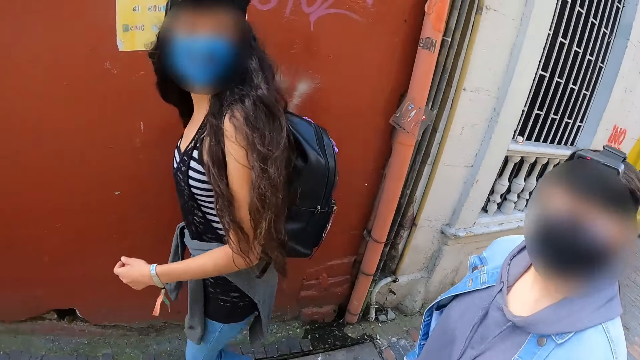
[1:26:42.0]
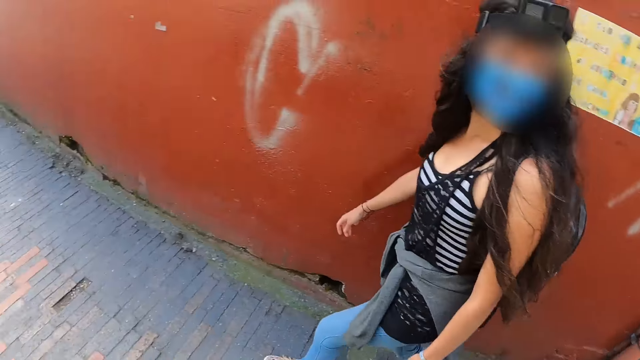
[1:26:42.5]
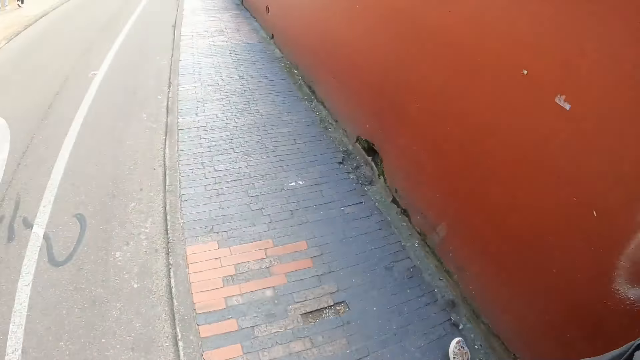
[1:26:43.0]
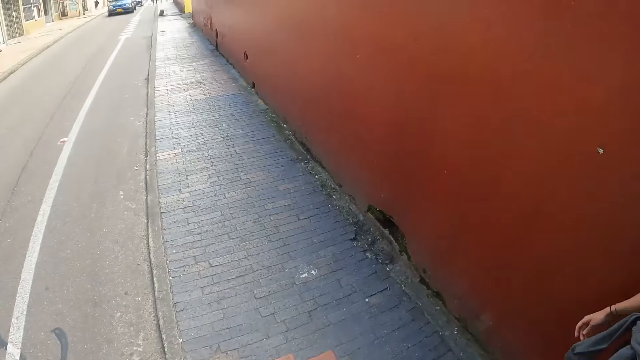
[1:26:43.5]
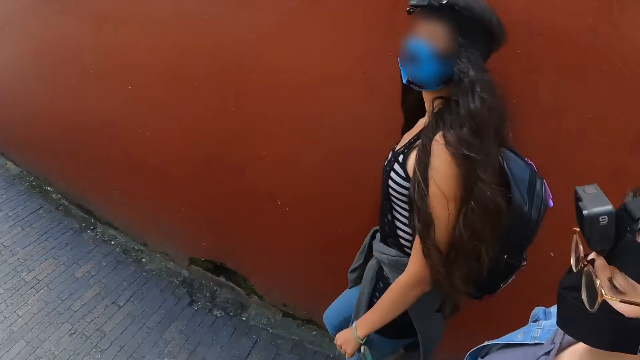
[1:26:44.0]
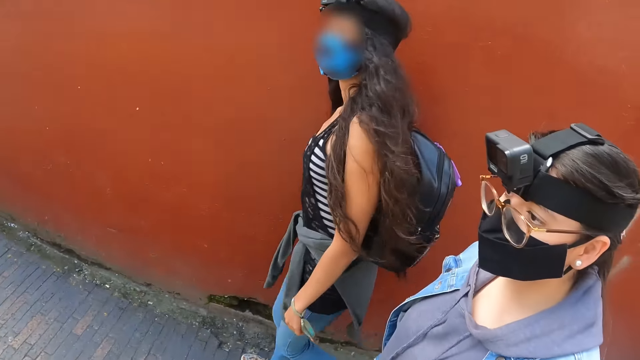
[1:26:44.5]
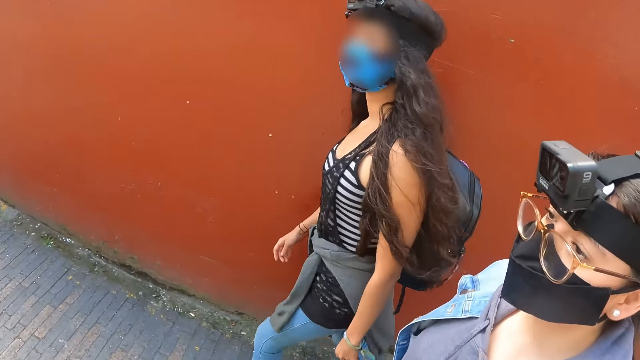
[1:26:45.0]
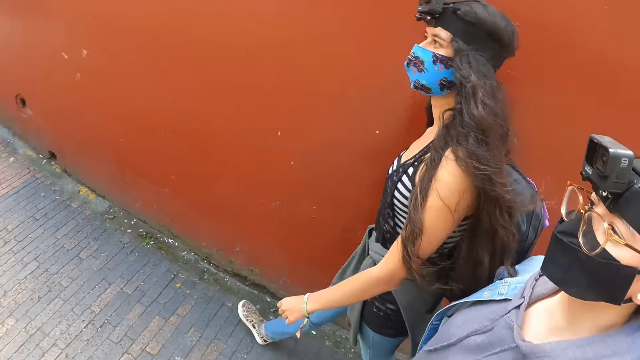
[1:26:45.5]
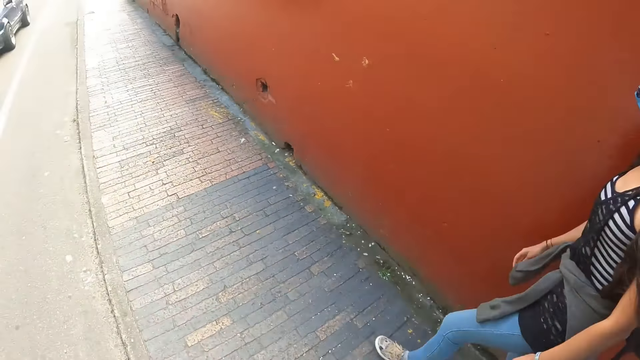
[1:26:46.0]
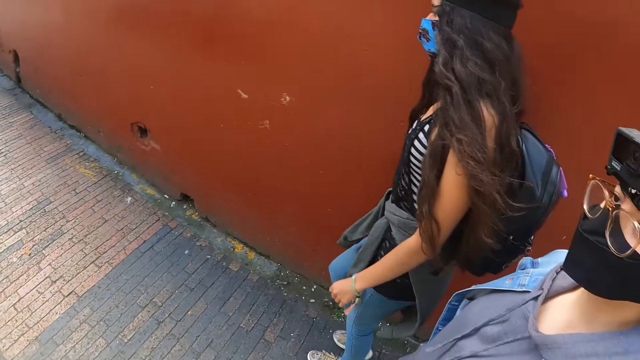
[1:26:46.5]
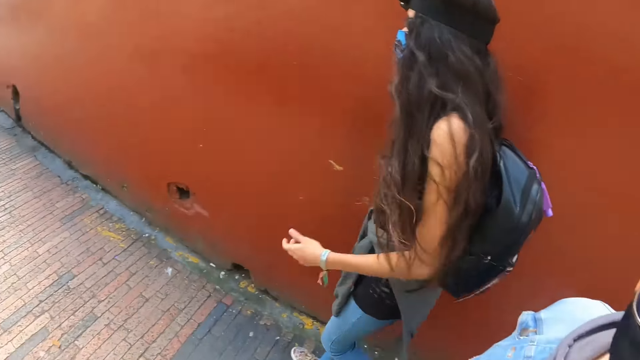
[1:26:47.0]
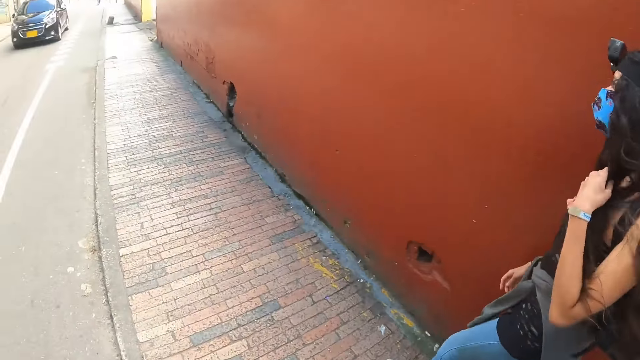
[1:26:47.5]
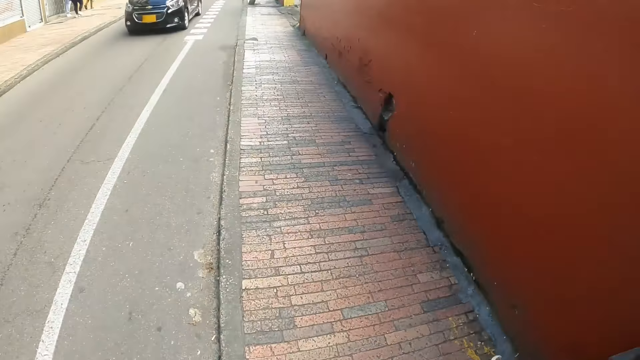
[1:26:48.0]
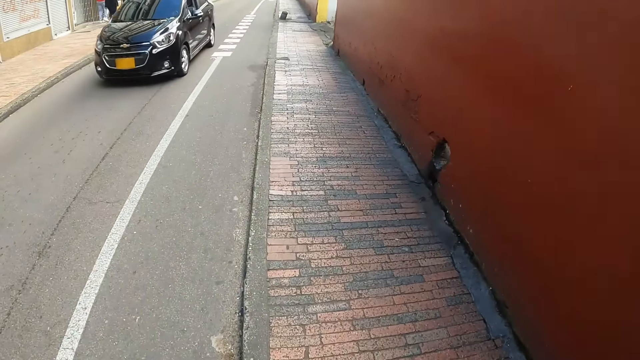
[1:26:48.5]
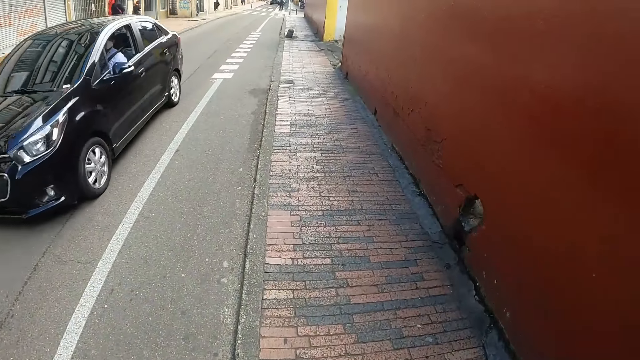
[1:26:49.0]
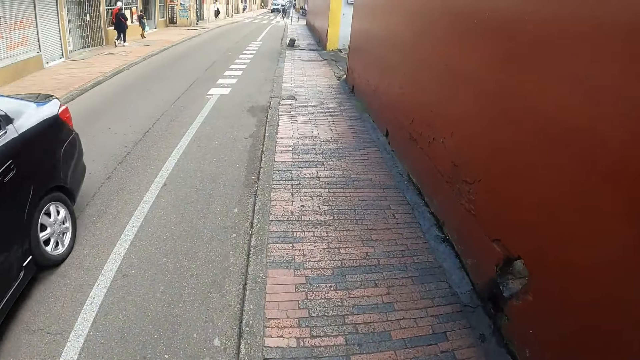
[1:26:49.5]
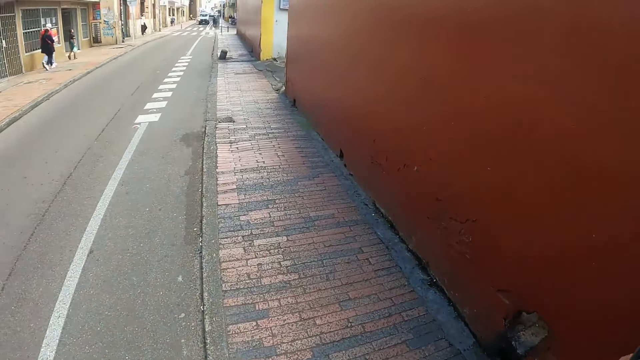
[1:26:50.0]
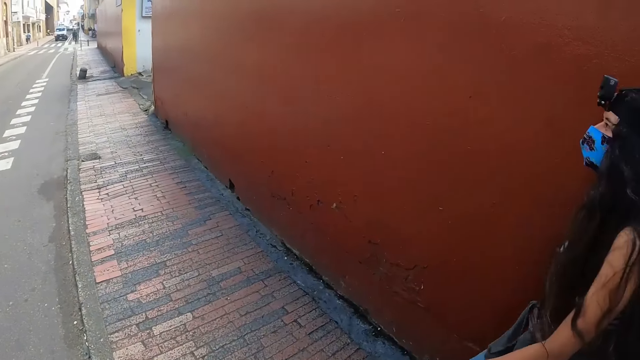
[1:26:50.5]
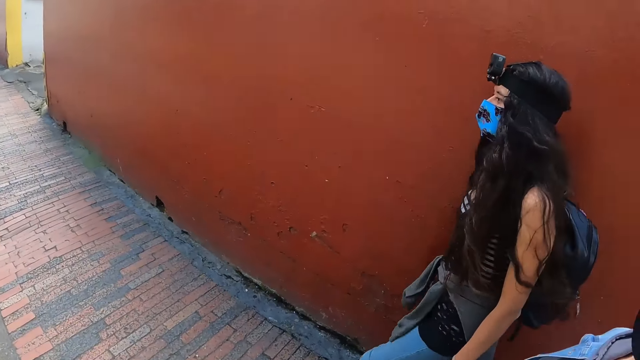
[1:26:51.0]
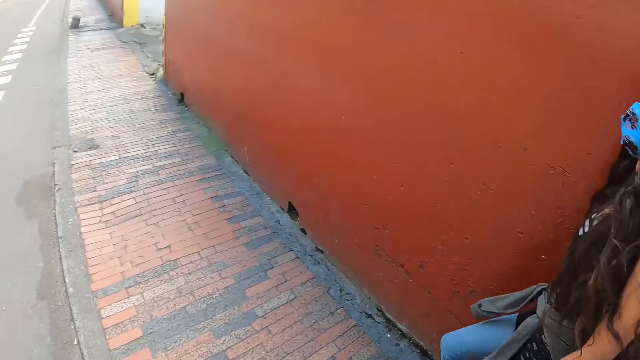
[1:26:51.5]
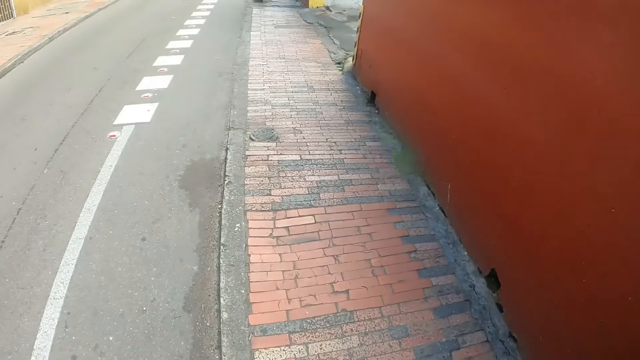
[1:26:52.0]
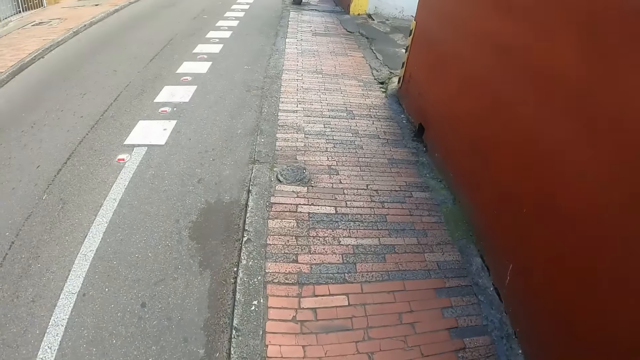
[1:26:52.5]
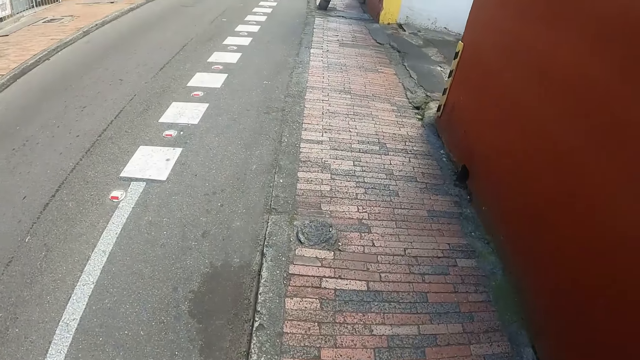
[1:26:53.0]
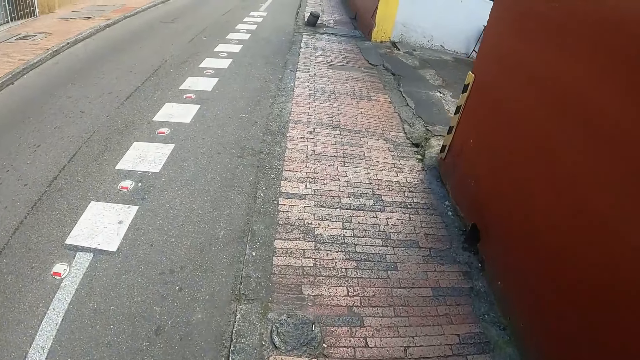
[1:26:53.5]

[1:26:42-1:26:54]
A lady walks around. Another lady touches her hair.

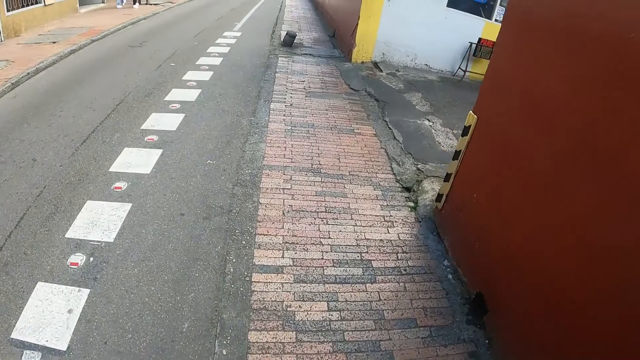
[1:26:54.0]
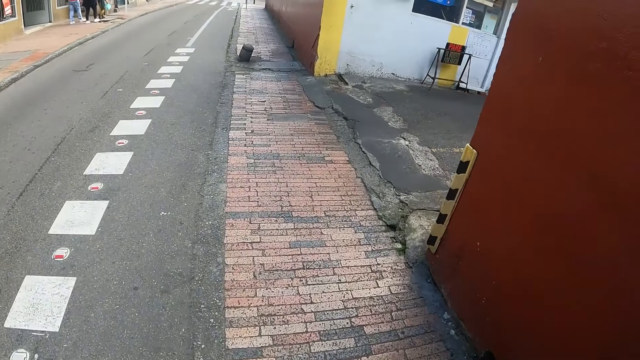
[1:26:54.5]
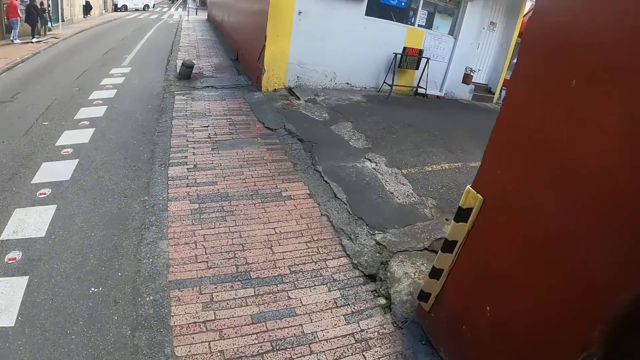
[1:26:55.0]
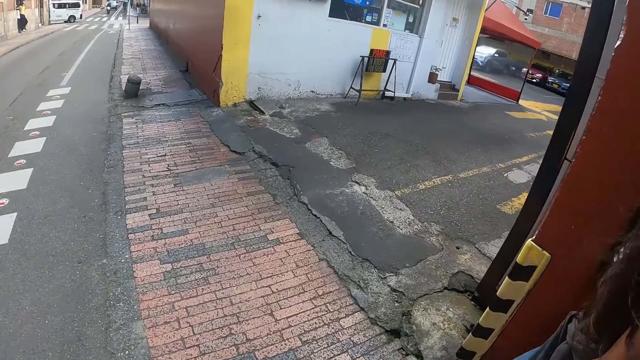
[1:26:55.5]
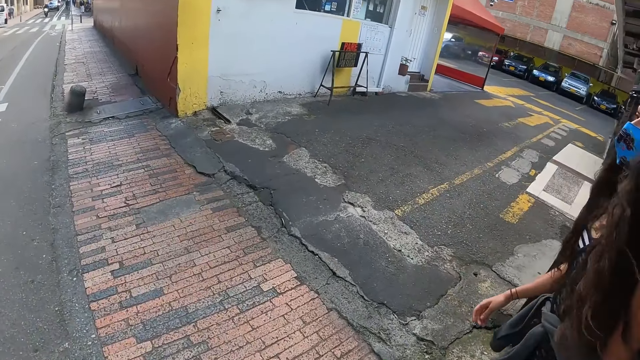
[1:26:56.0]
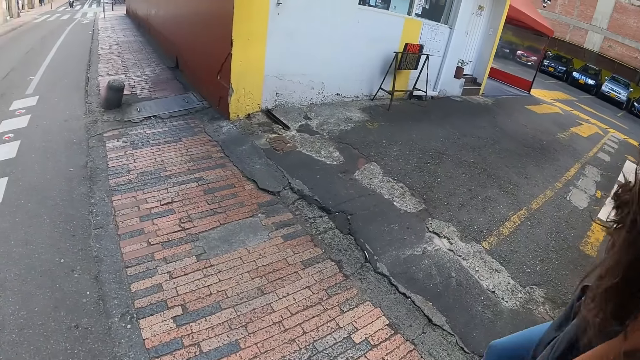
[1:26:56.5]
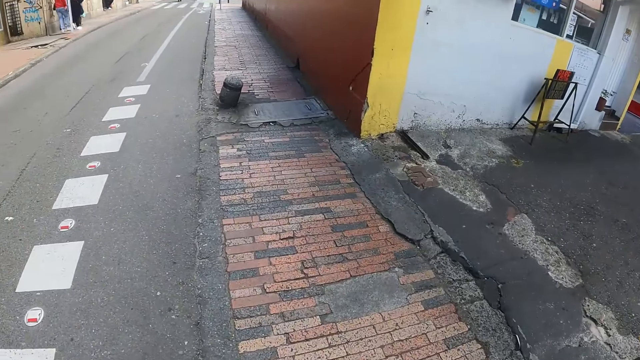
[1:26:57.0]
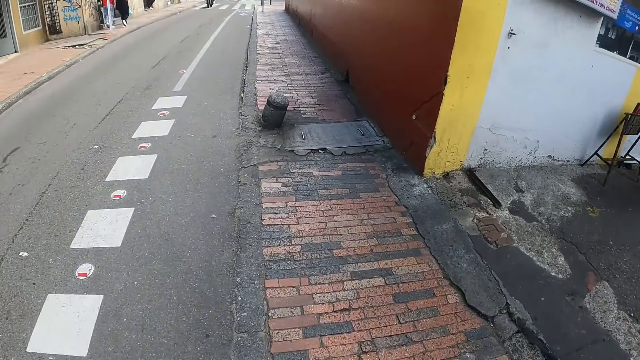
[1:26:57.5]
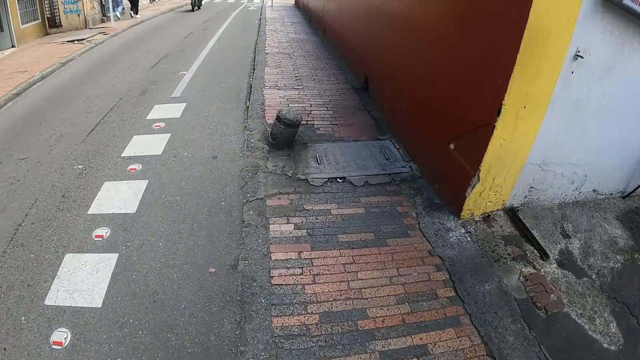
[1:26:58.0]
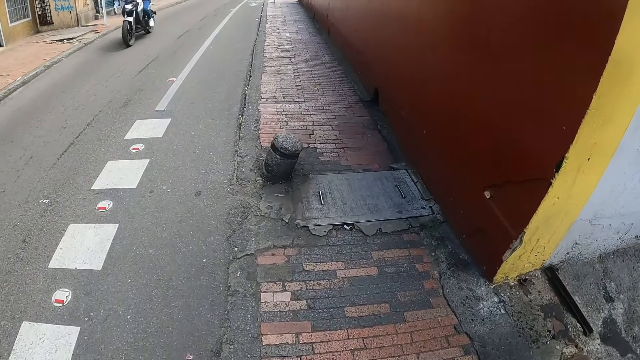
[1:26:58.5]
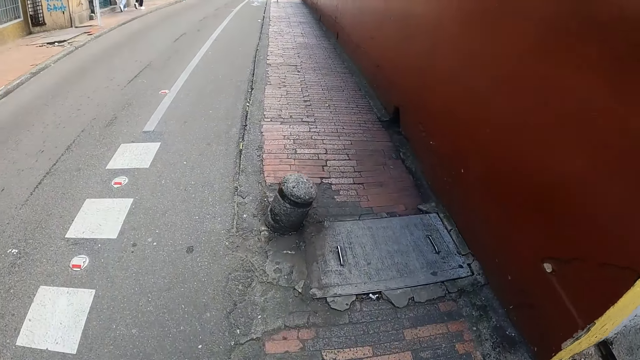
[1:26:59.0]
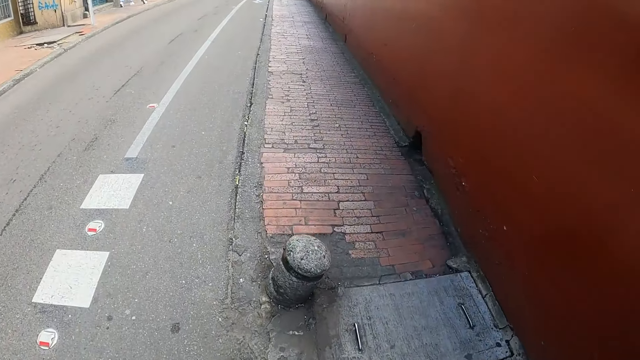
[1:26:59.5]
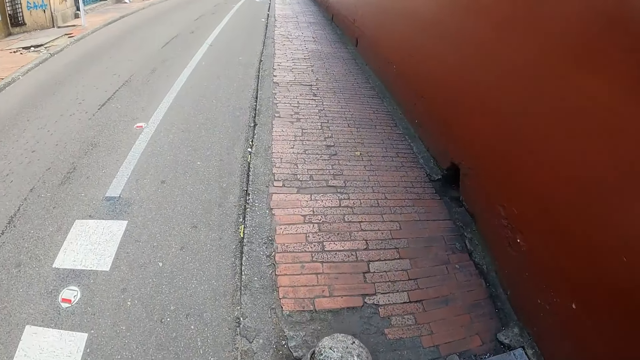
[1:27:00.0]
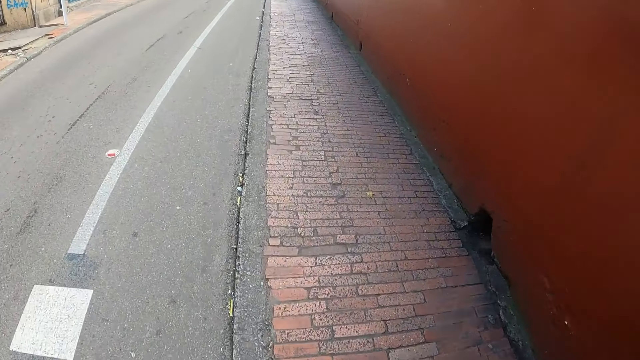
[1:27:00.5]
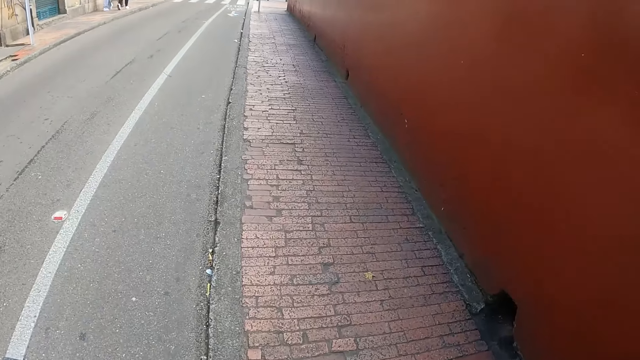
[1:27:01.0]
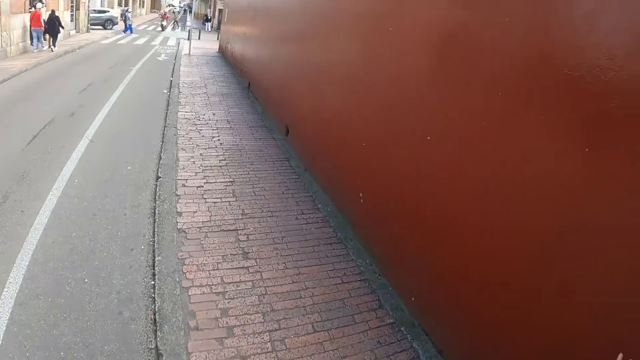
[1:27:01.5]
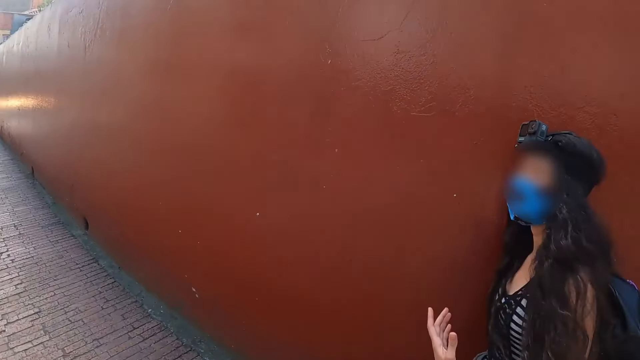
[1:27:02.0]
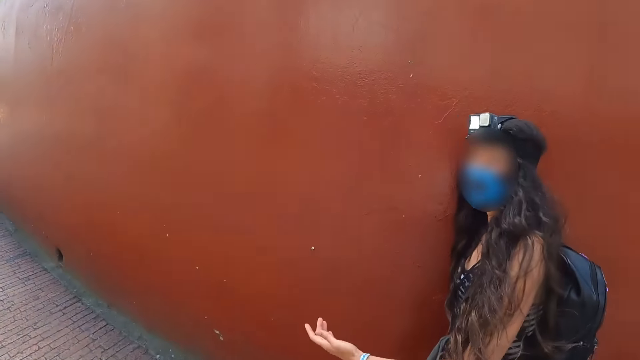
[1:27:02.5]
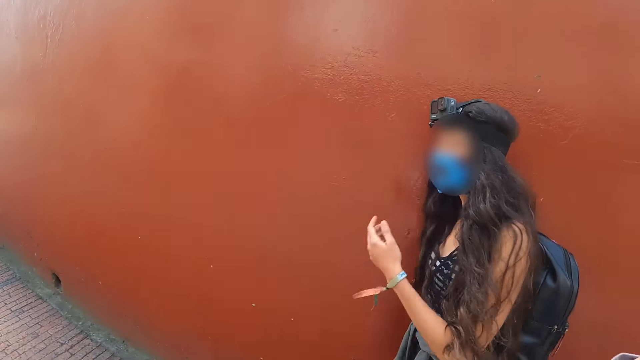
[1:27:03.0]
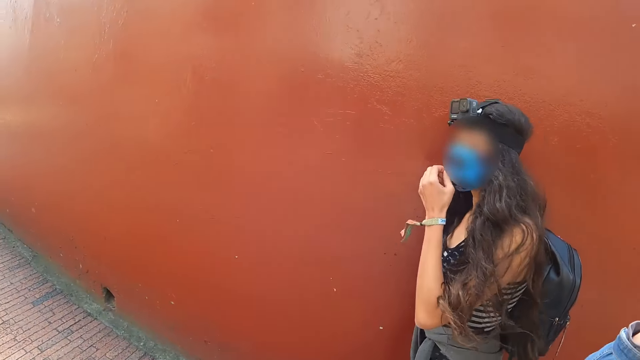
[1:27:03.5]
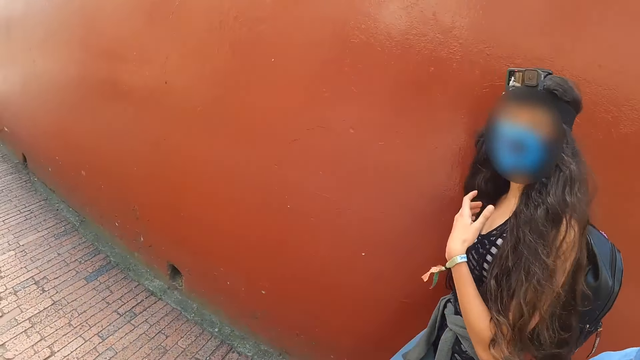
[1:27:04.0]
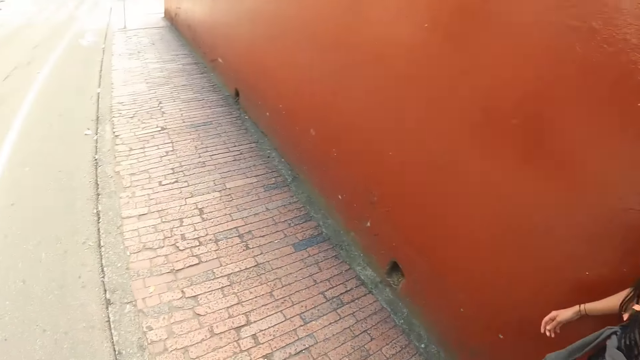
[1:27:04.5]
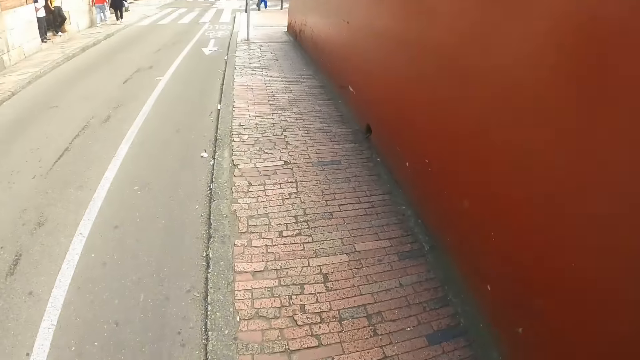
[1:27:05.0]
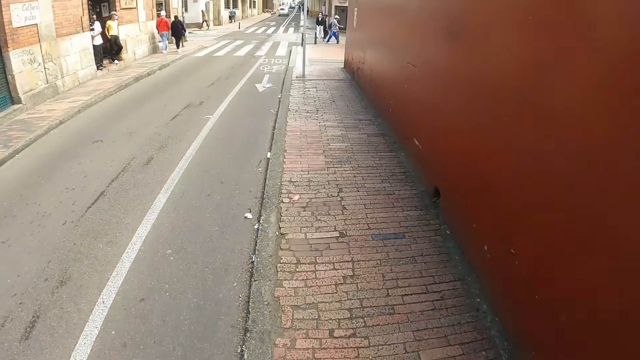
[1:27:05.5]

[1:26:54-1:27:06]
A lady touches a face mask.
